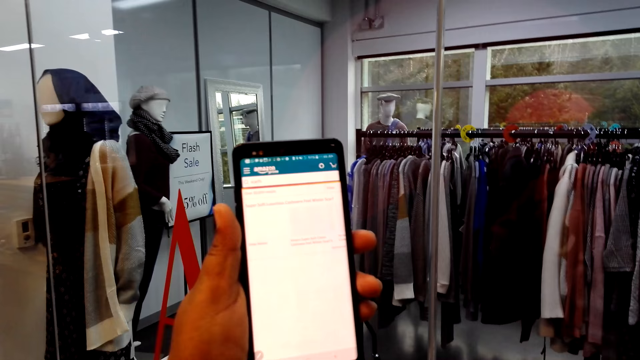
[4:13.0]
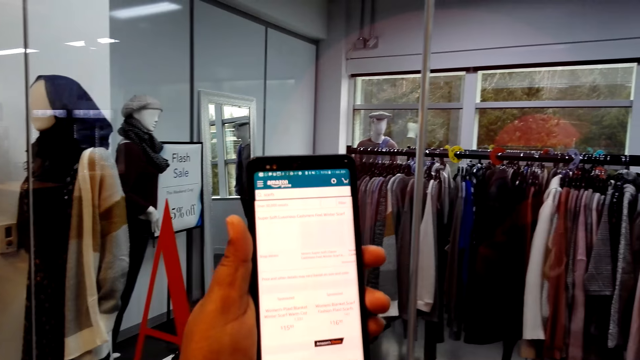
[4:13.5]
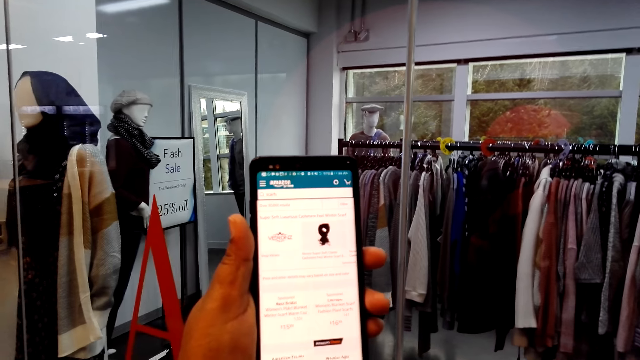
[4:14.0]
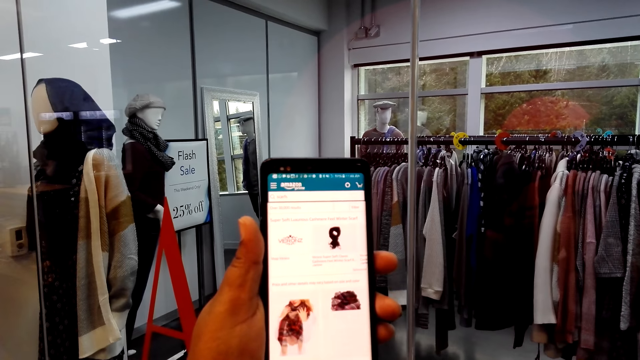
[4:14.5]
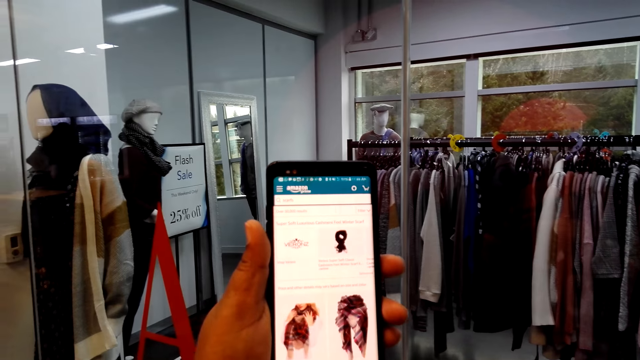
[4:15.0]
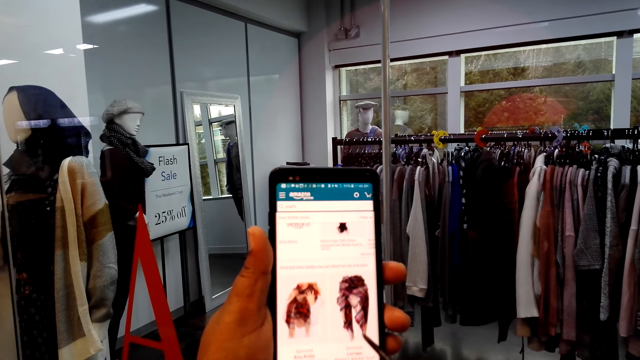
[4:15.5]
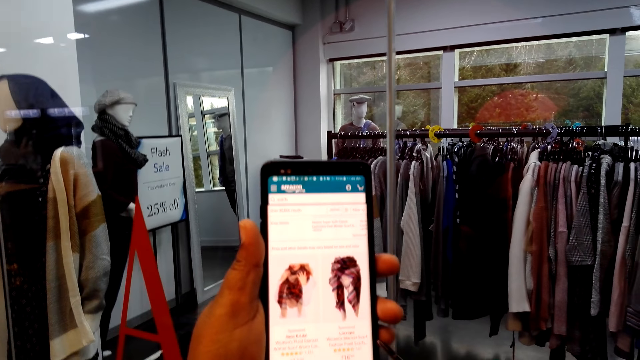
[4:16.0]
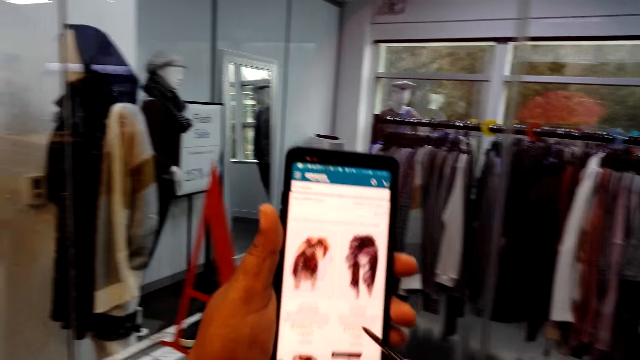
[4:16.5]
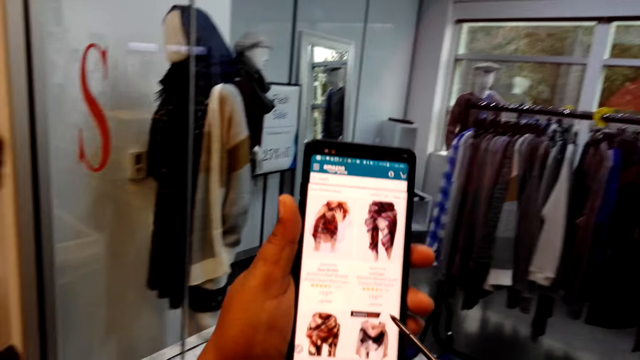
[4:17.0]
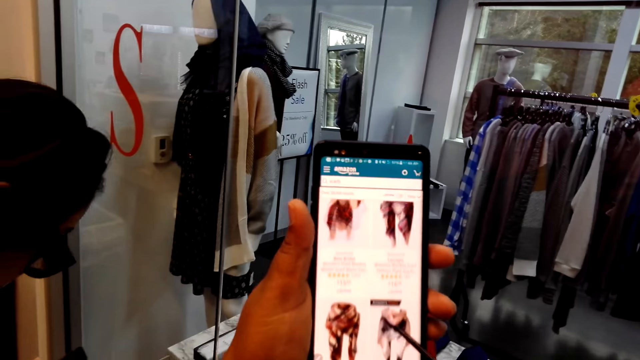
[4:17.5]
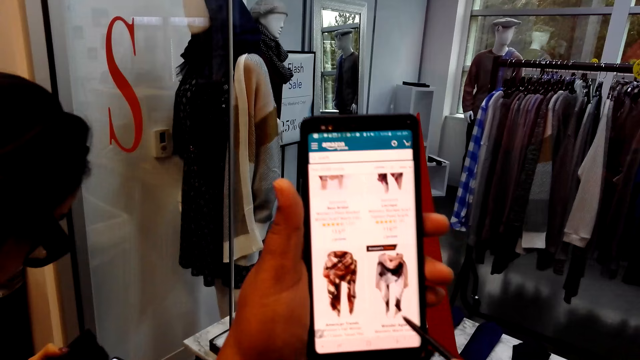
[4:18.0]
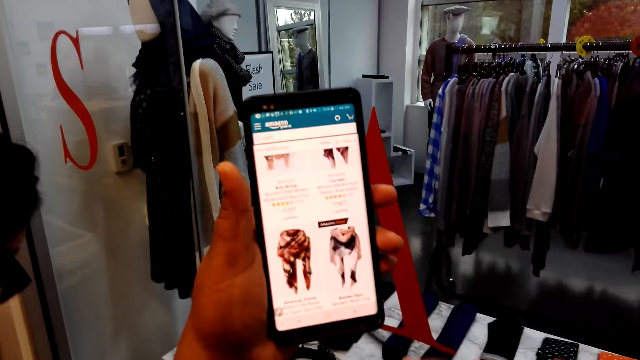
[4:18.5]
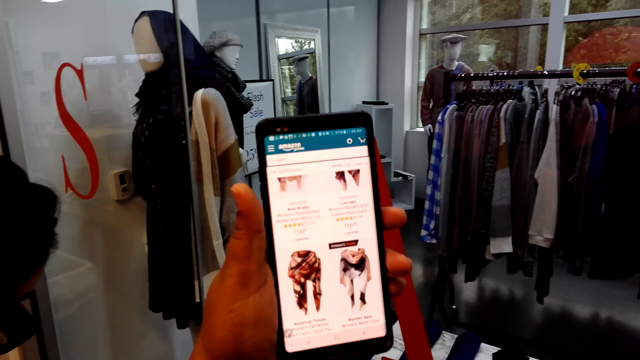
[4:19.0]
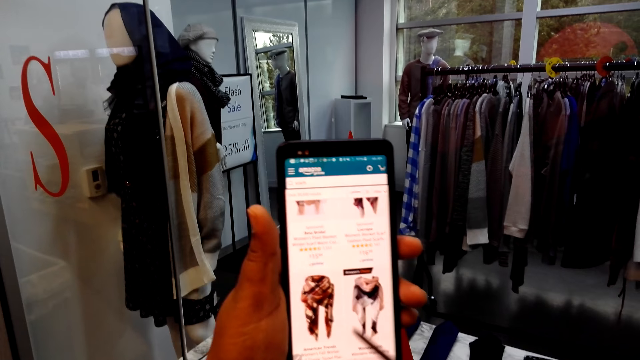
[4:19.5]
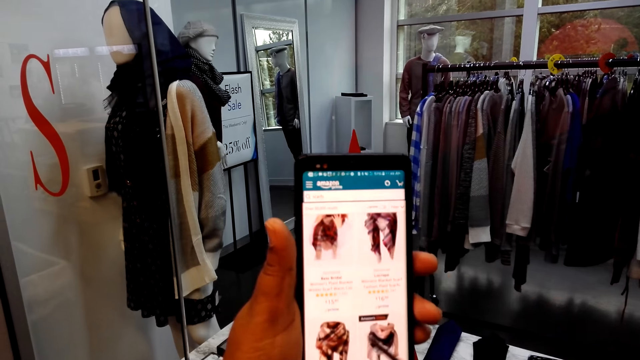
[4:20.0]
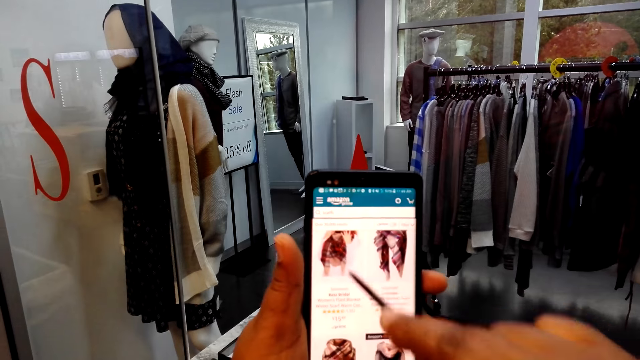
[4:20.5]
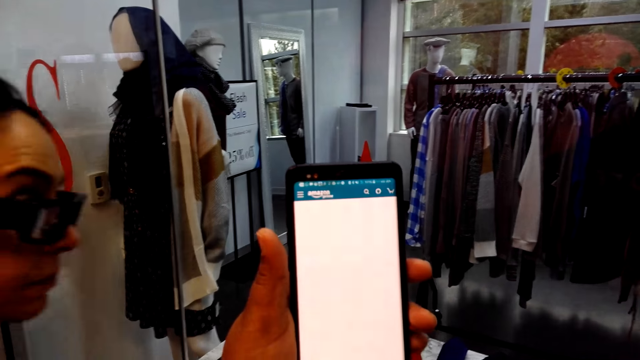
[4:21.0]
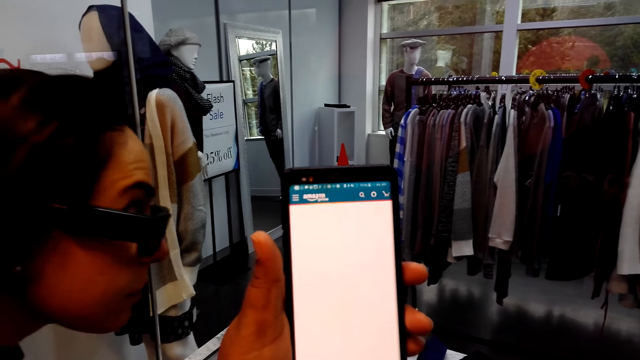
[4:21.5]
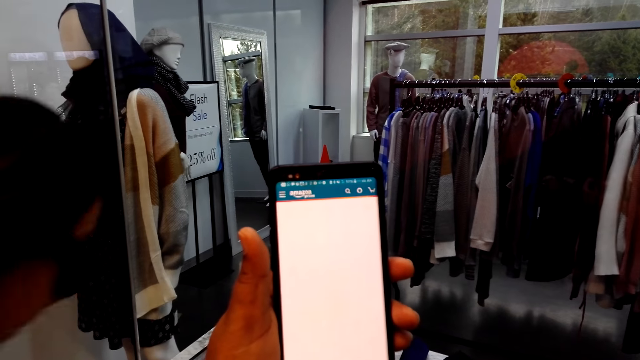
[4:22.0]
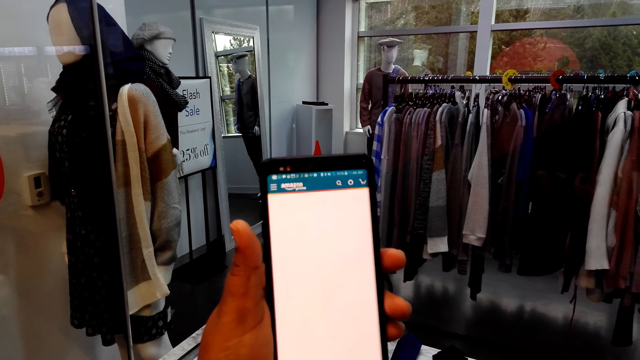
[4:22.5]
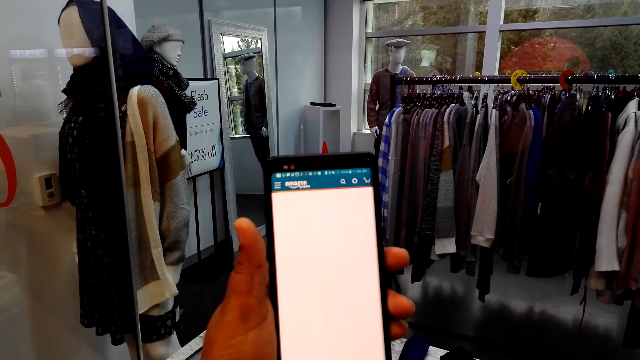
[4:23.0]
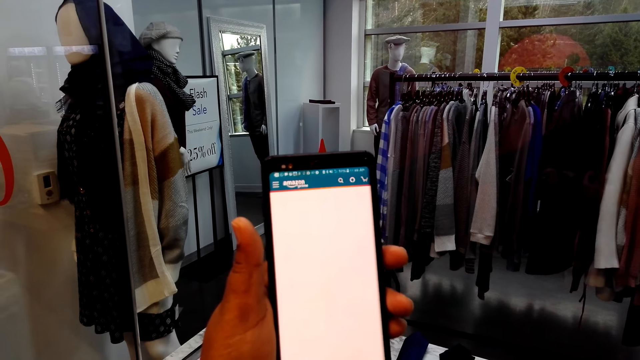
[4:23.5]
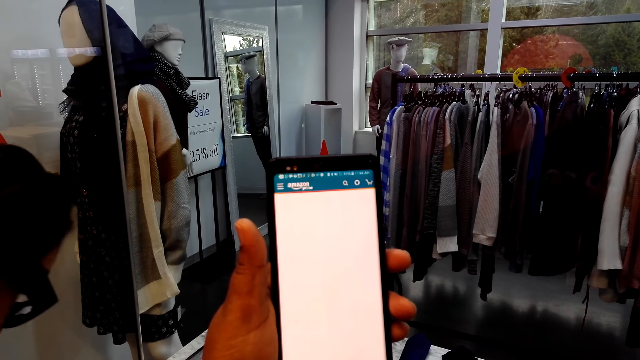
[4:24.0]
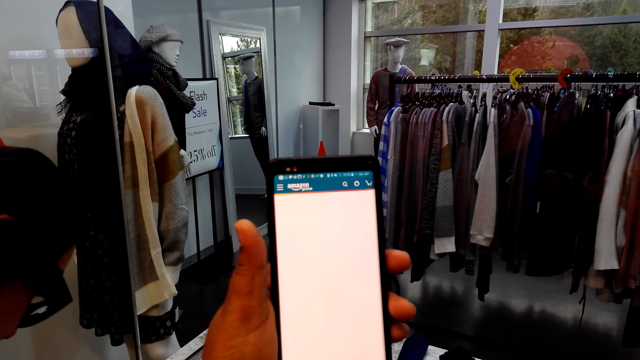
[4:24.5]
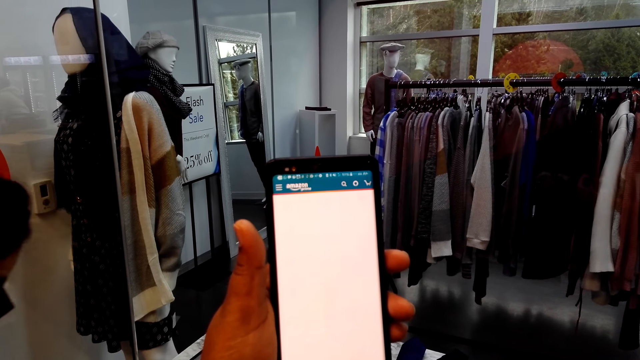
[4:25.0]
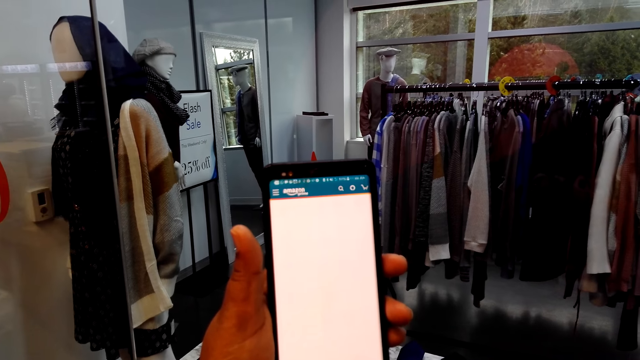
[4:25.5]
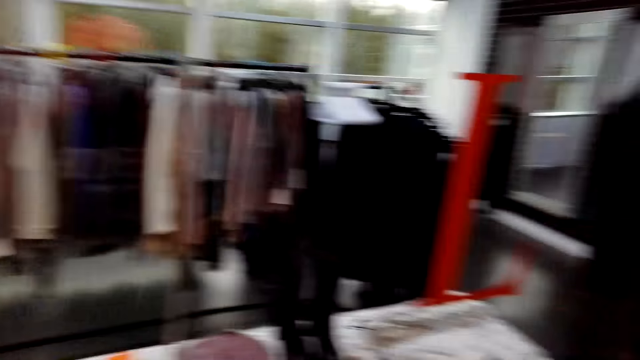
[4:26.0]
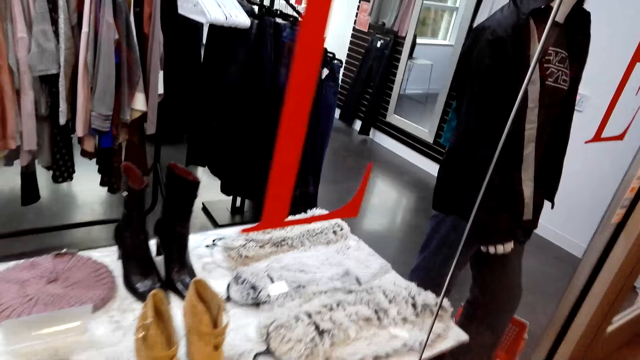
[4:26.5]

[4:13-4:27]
The camera wearer scrolls a phone with a stylus pen. A lady stands in a room. The lady looks at the display. The camera wearer holds the phone in the room with the left hand. The lady stands in the room.

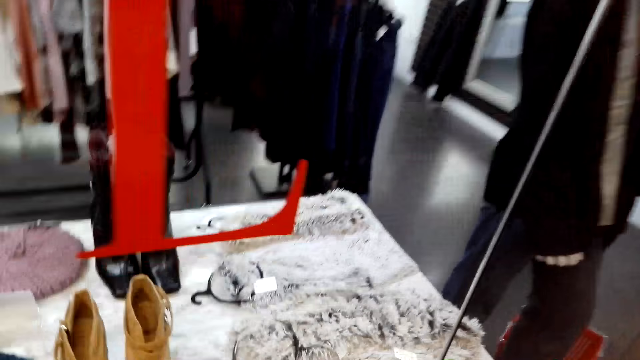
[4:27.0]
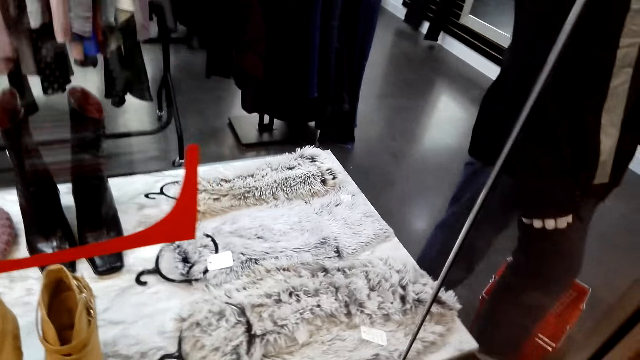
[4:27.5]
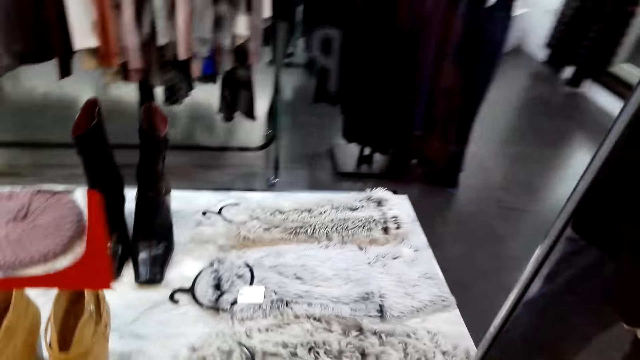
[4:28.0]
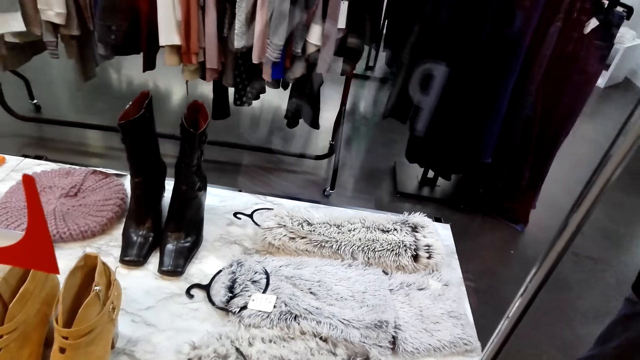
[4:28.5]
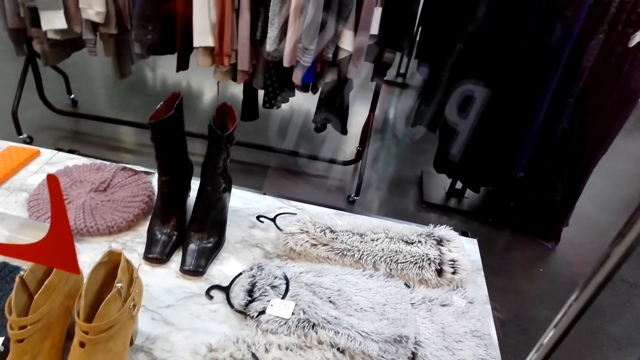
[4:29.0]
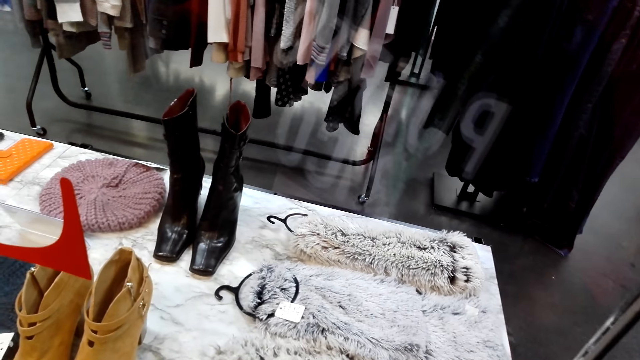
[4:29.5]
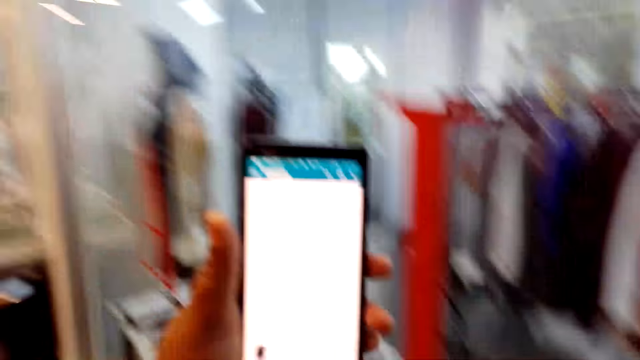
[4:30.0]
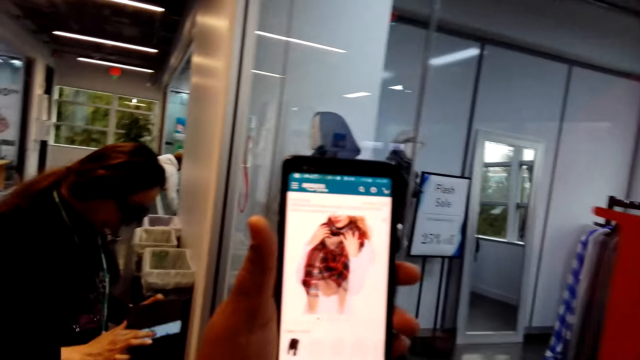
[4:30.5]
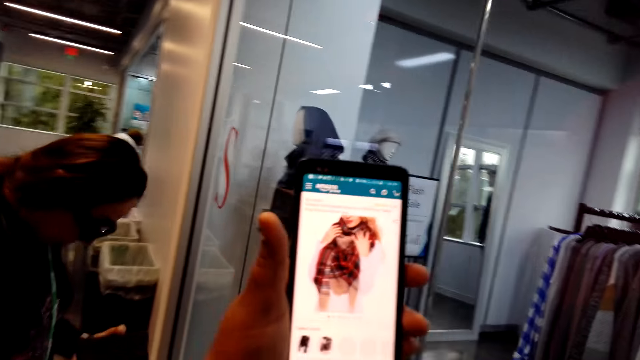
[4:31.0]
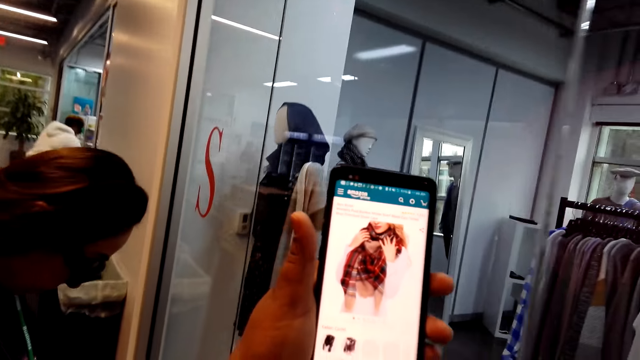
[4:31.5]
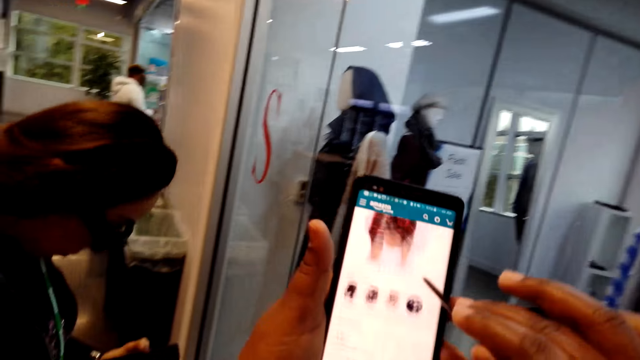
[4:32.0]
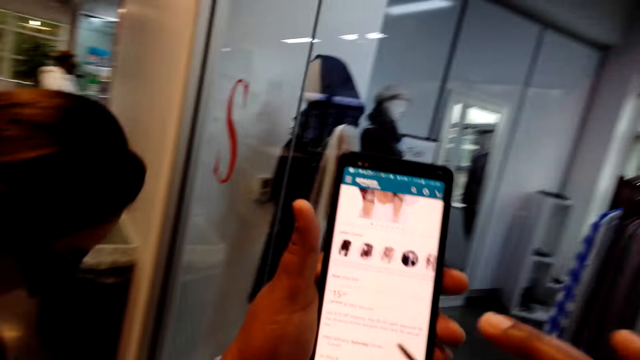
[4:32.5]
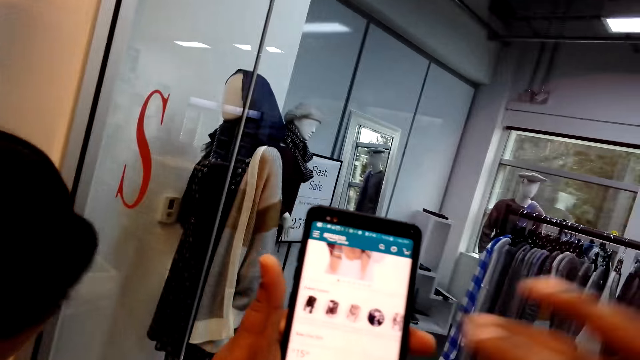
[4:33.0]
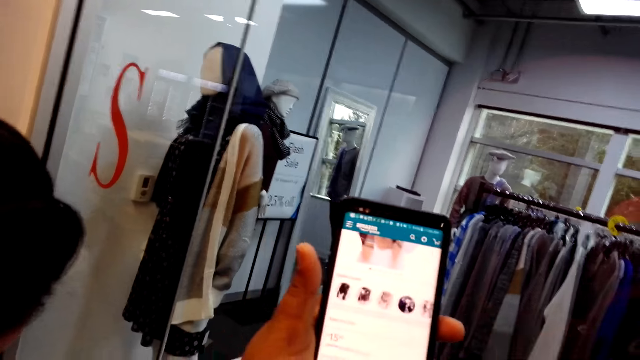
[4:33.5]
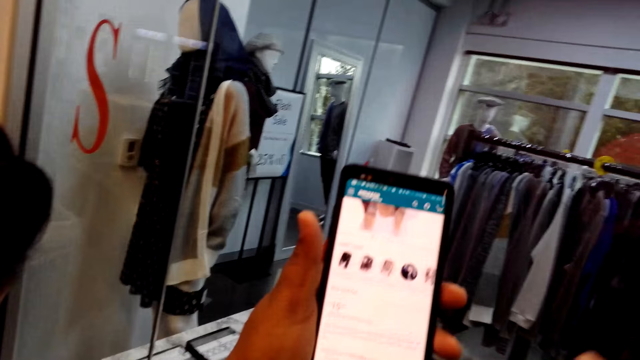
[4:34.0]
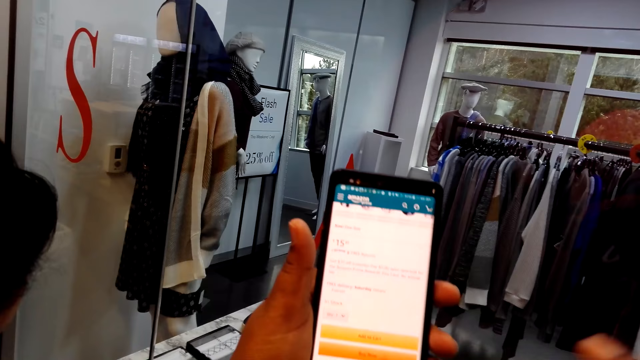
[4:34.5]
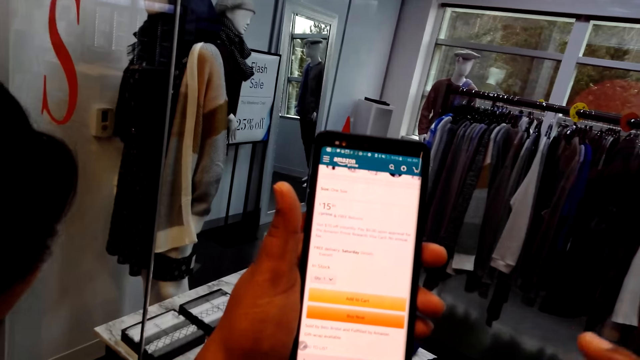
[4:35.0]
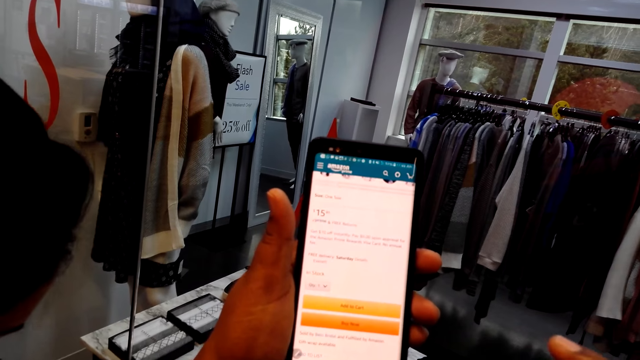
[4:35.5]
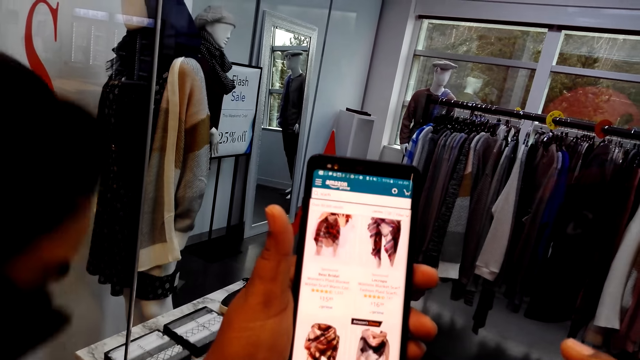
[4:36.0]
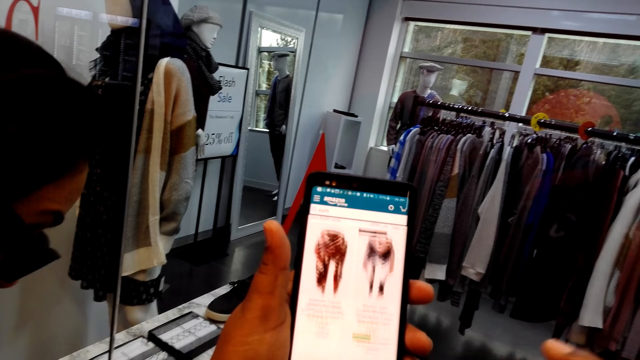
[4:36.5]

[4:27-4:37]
The camera wearer looks at the display. They stand in the room, hold a phone in the room with the left hand, and look at the phone. A lady stands in a room. The camera wearer scrolls the phone with a stylus pen. The lady stands in the room. The camera wearer holds the phone in the room with the left hand. They scroll the phone with the stylus pen.
